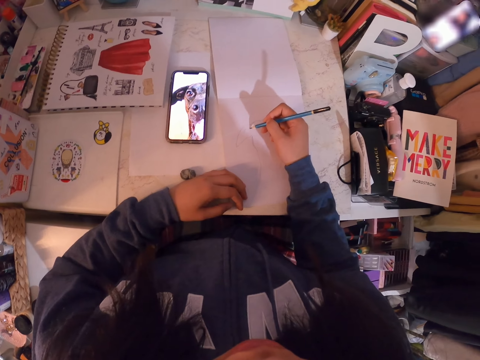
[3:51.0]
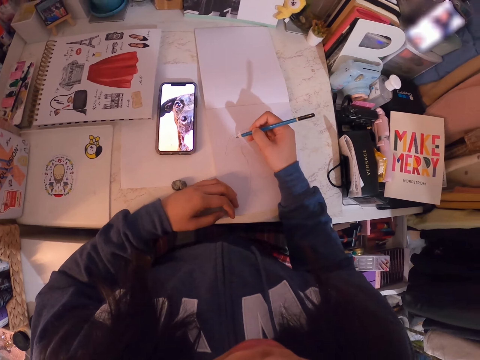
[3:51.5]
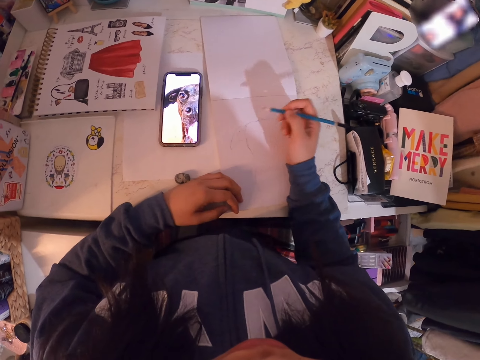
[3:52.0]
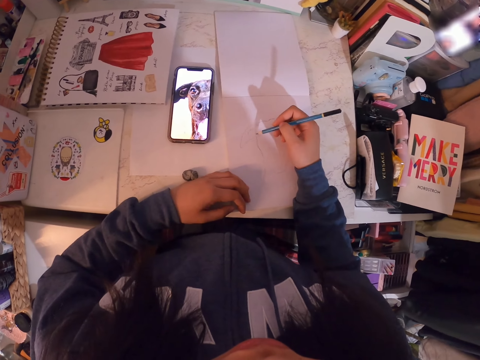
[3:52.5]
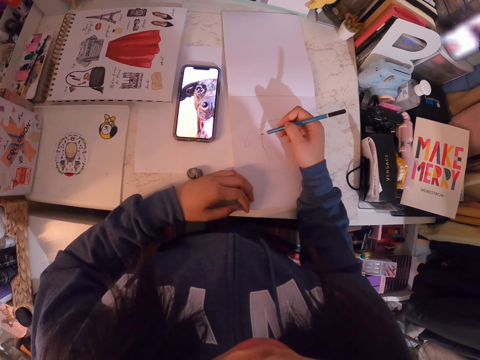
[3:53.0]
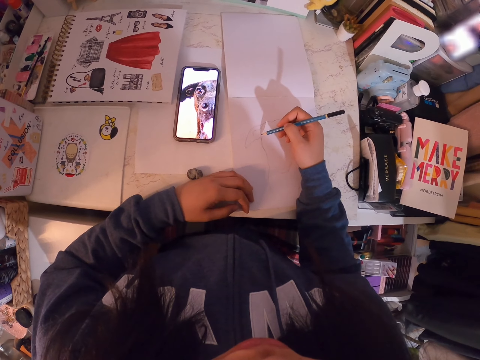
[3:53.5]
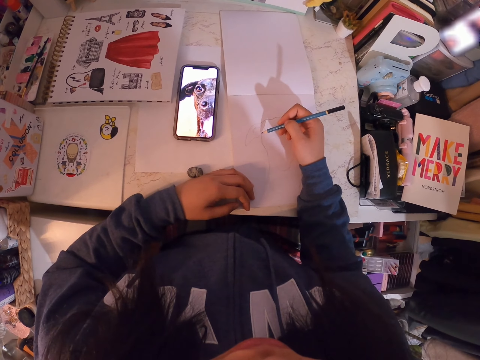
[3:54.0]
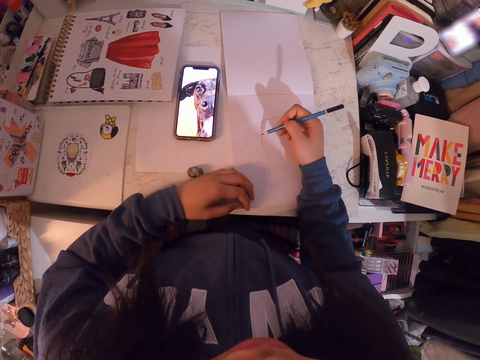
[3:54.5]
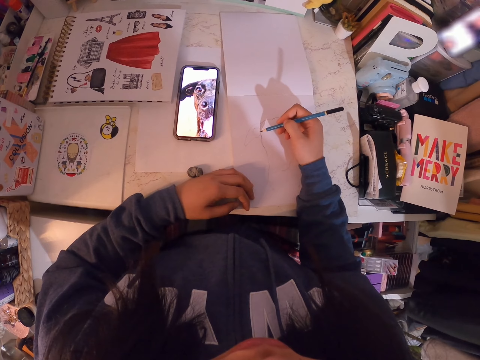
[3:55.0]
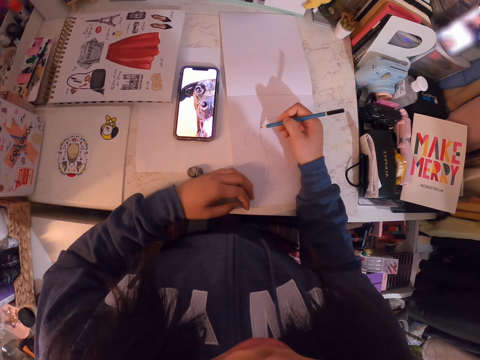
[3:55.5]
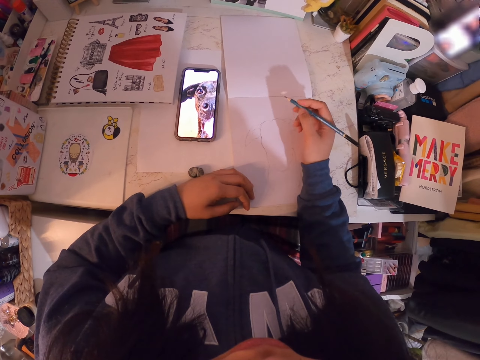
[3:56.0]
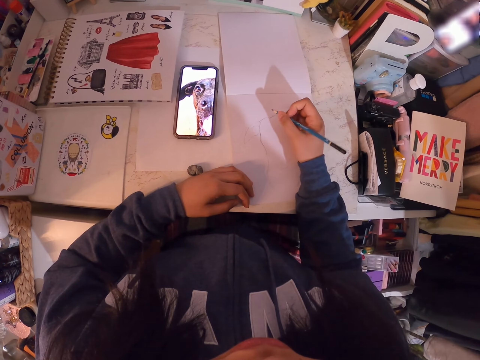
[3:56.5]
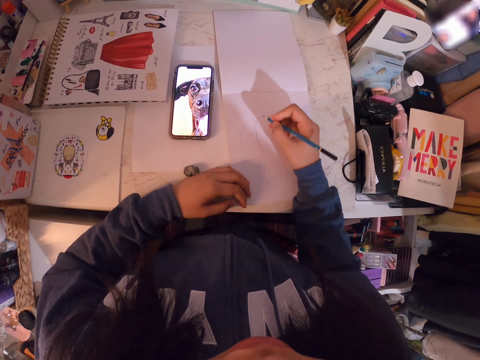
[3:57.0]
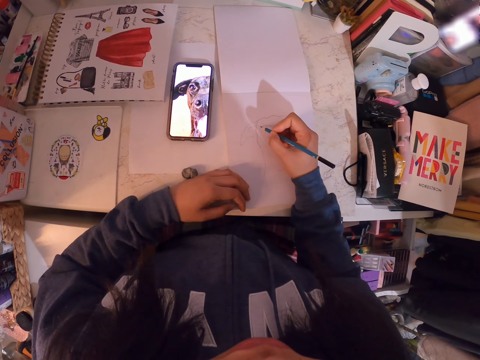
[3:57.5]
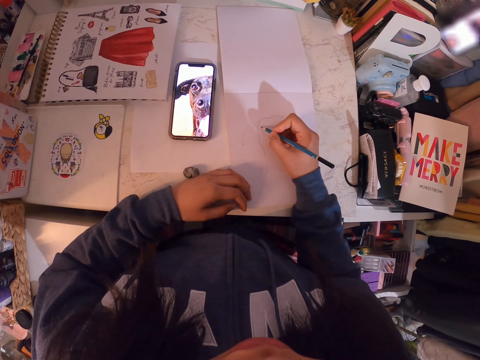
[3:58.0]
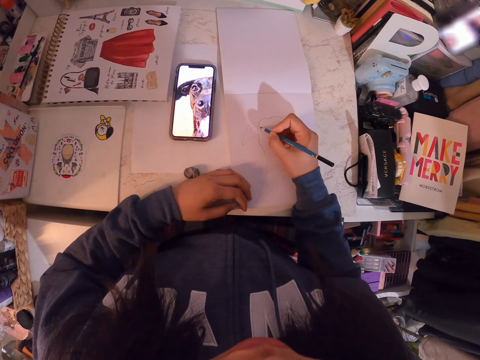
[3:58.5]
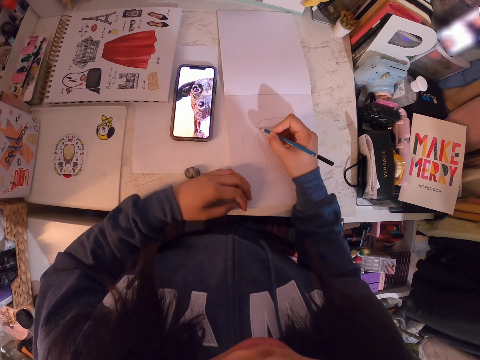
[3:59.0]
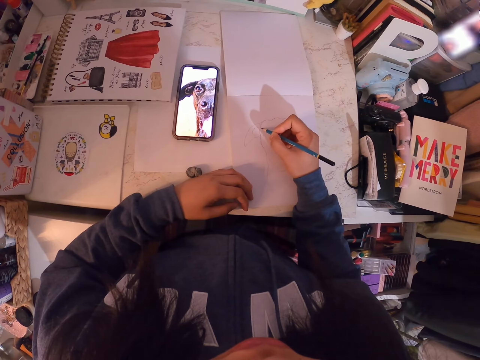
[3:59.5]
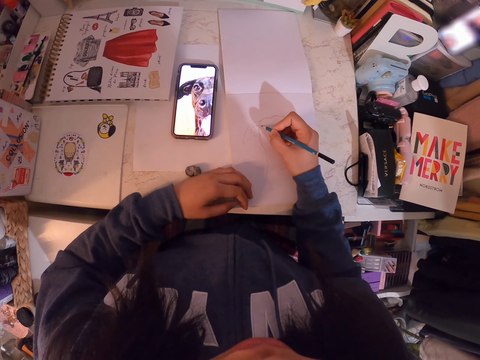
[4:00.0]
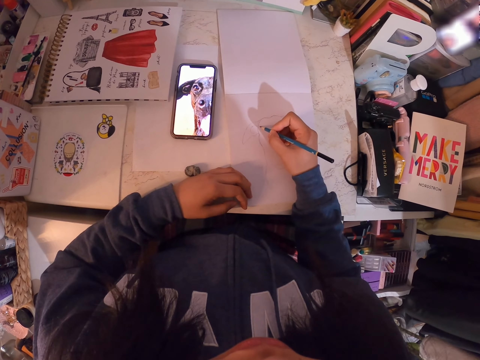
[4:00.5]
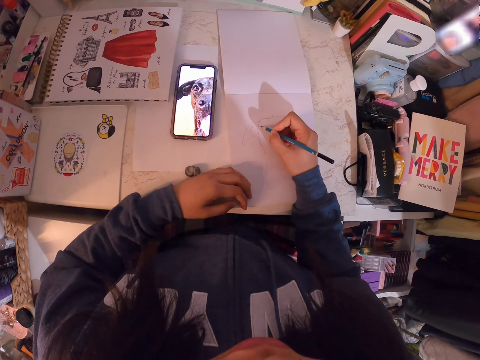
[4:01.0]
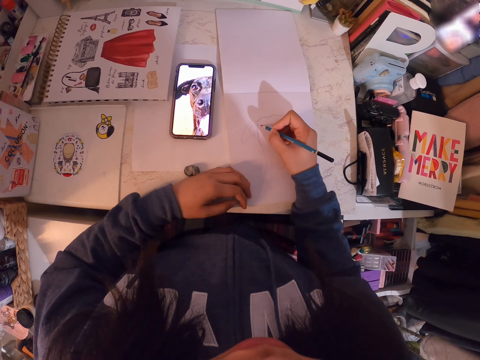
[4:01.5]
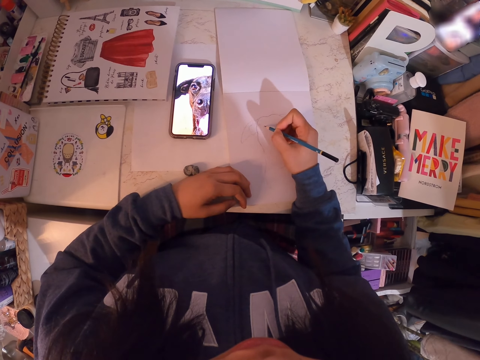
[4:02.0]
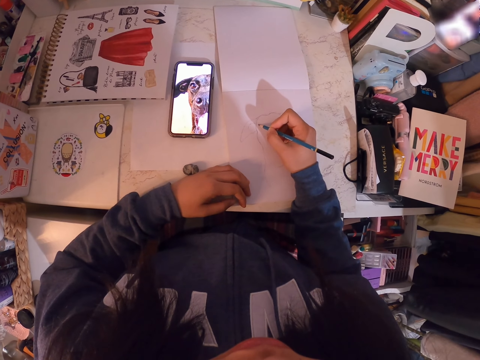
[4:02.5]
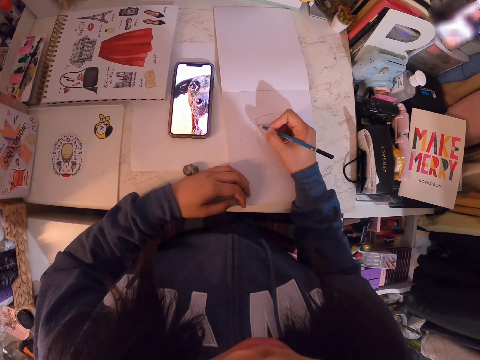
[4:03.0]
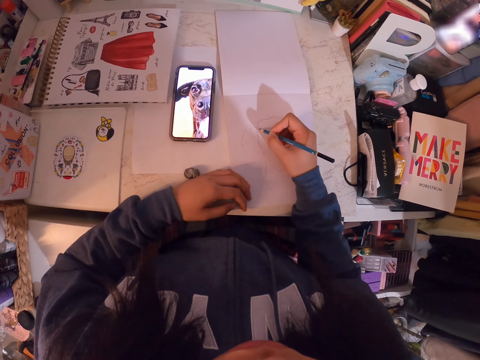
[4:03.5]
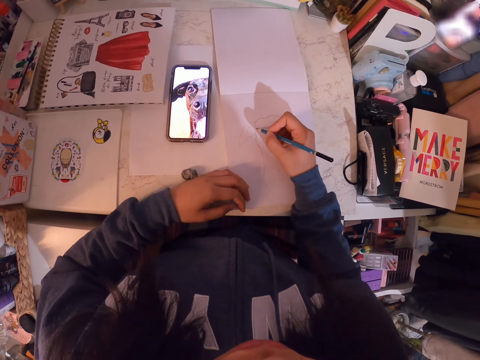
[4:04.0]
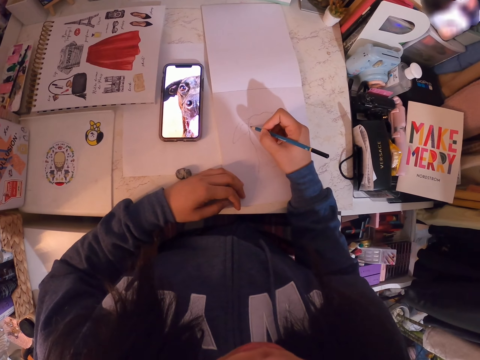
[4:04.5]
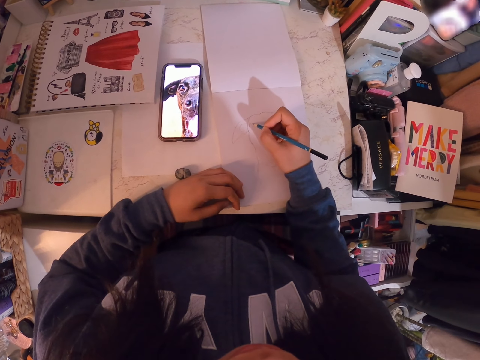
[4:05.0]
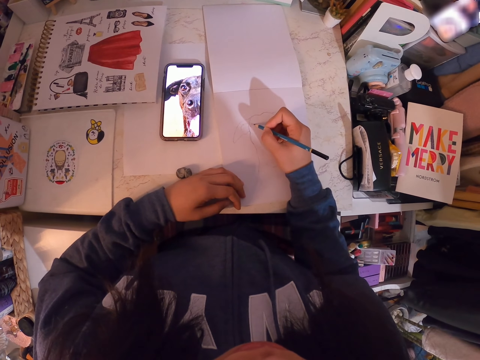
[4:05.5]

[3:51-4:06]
The camera wearer holds the pencil. They scroll the phone.

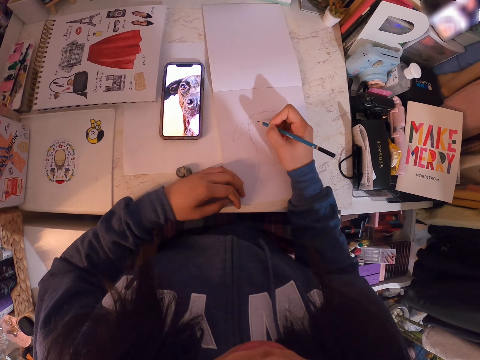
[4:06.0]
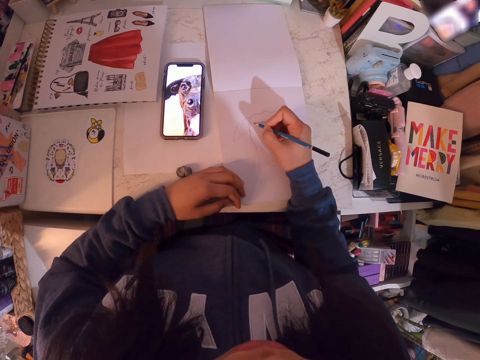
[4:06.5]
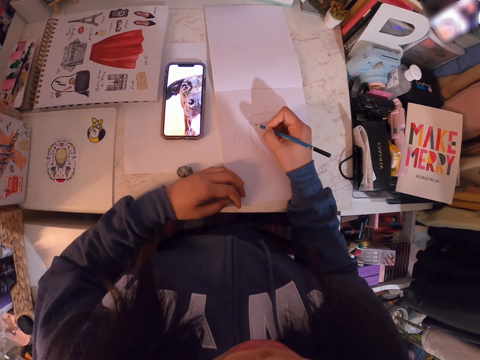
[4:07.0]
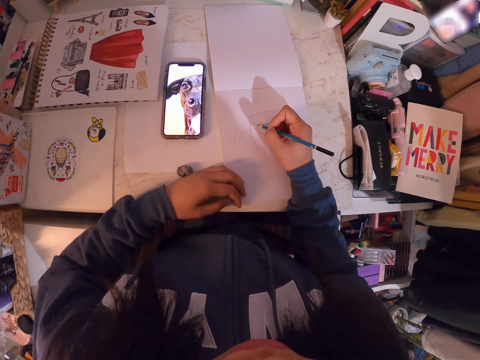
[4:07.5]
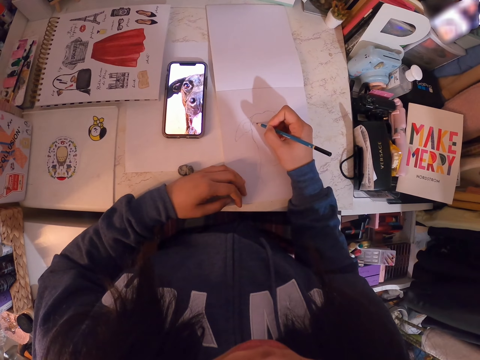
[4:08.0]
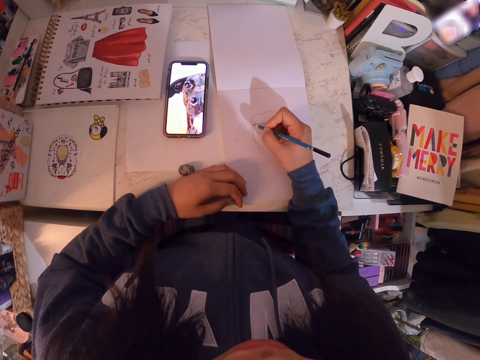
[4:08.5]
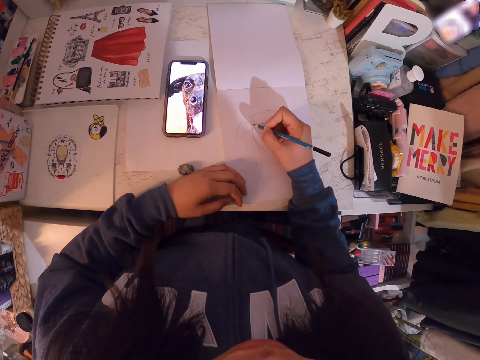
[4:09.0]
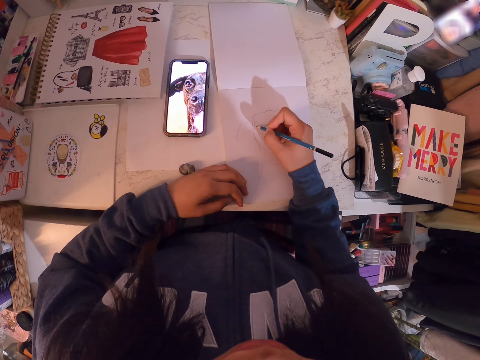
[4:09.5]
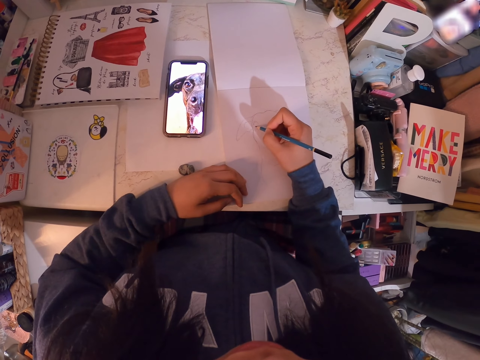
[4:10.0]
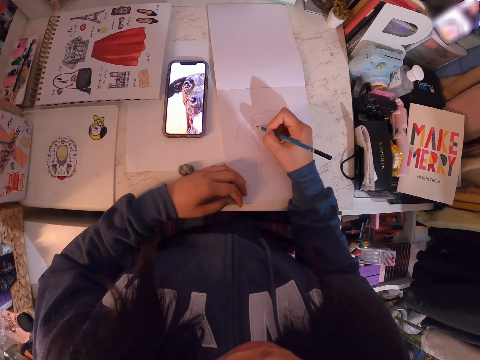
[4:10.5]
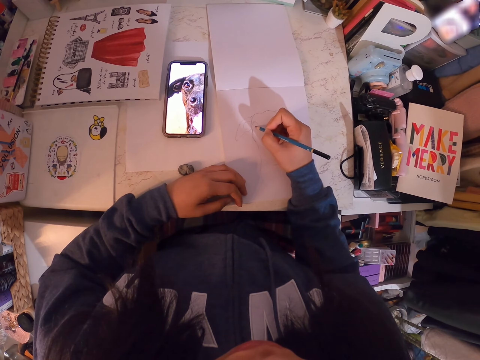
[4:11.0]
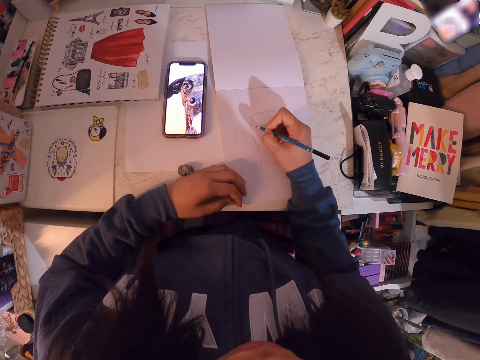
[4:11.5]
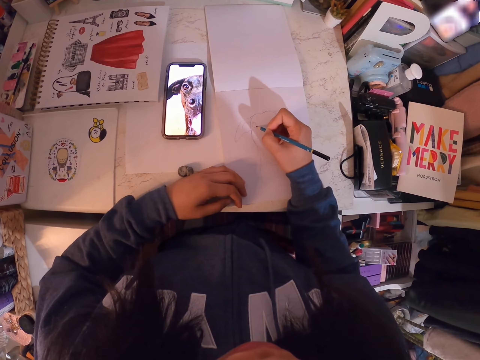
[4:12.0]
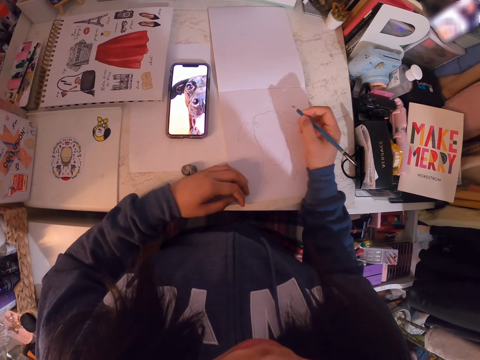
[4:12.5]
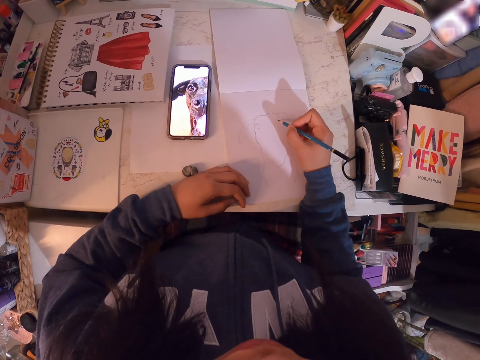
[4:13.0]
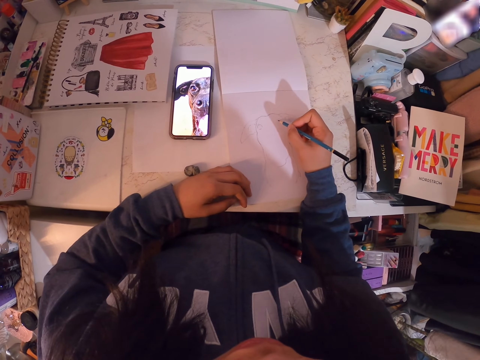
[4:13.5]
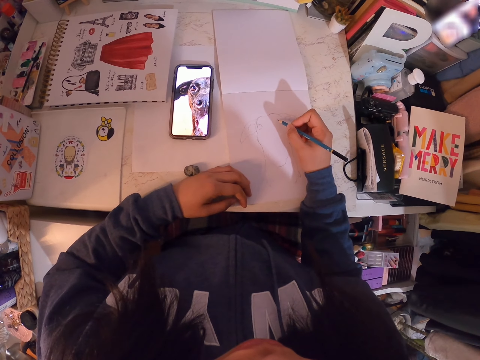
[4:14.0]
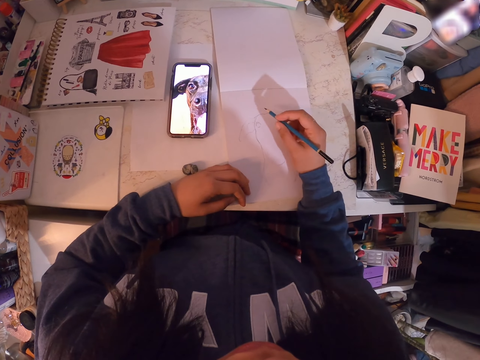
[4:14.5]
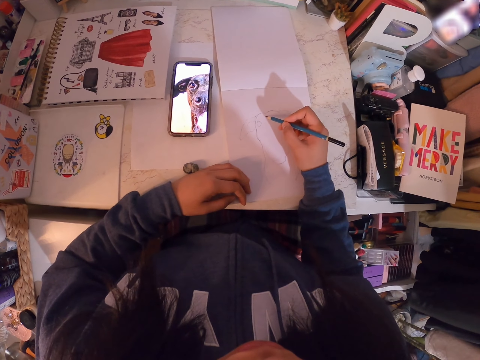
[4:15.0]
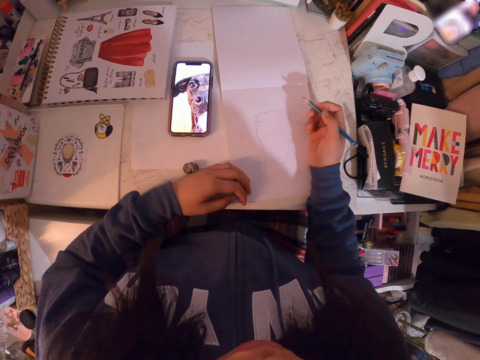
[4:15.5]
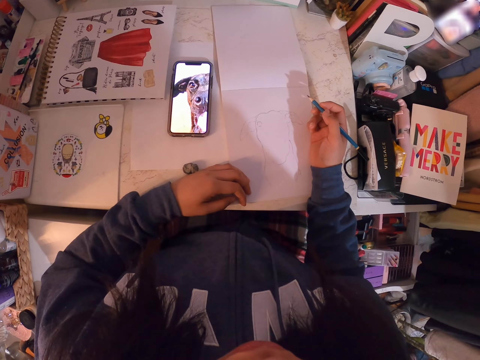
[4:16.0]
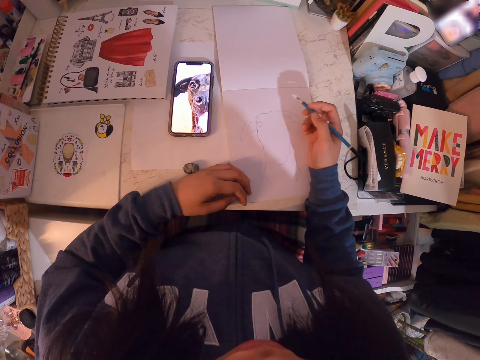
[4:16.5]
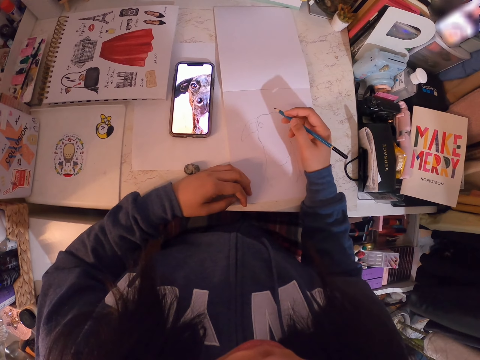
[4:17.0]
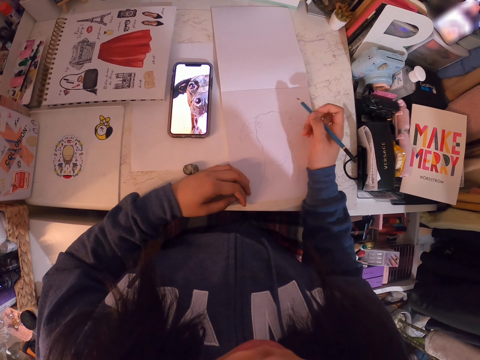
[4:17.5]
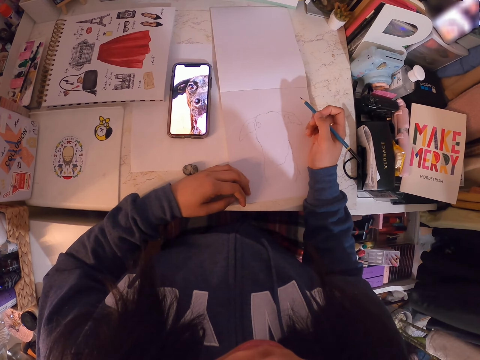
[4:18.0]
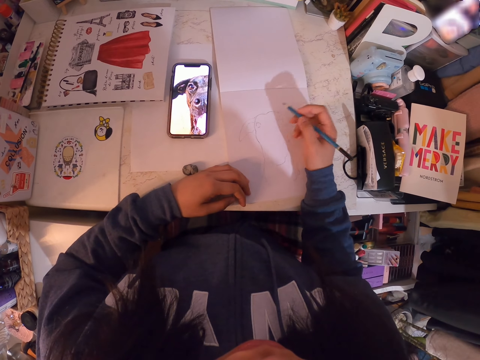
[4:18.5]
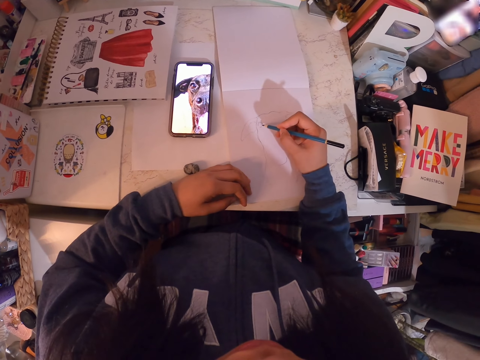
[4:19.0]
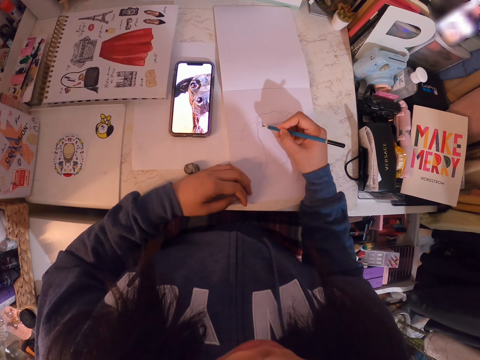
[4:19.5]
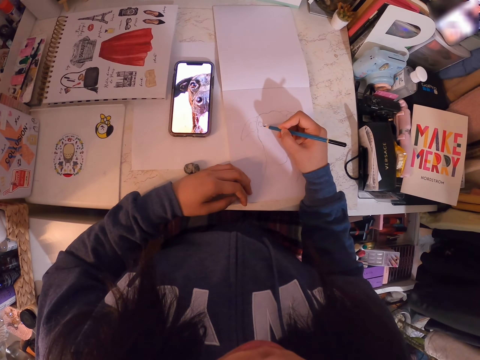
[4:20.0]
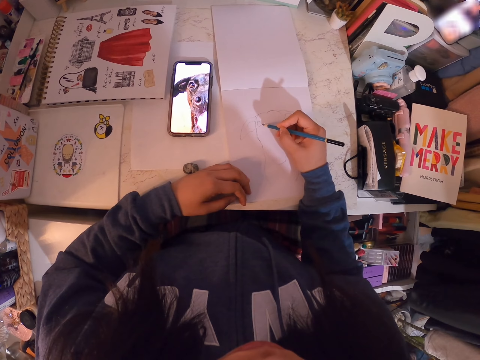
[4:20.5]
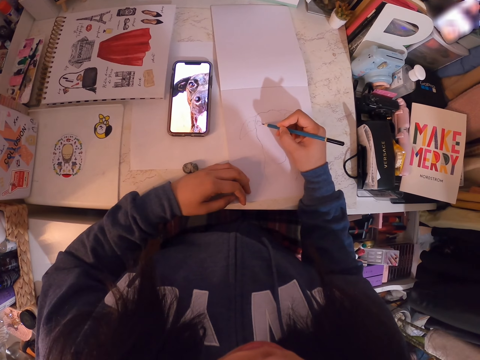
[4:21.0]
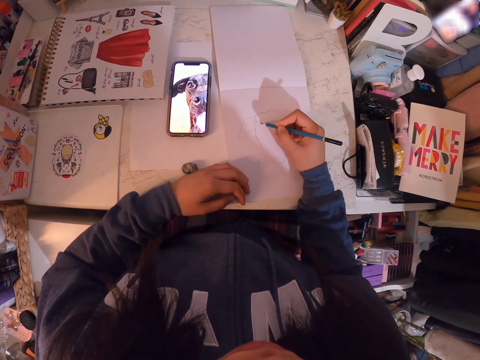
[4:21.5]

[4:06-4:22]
The camera wearer holds the pencil. She moves her hand. She draws in the art book with the art pencil.
